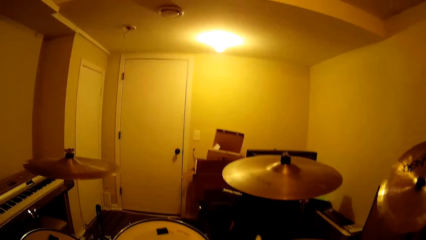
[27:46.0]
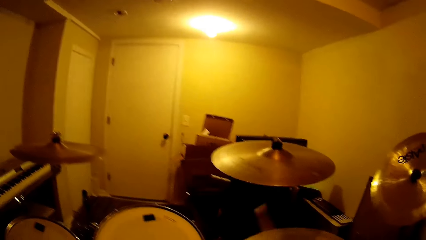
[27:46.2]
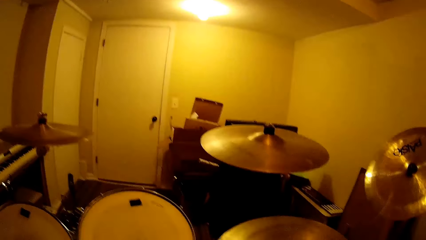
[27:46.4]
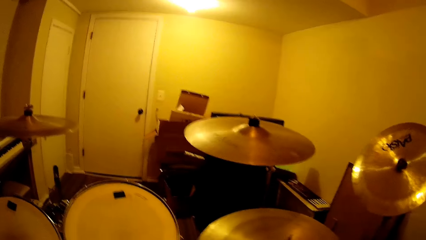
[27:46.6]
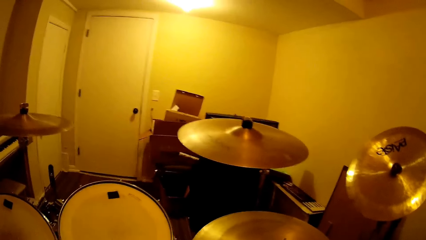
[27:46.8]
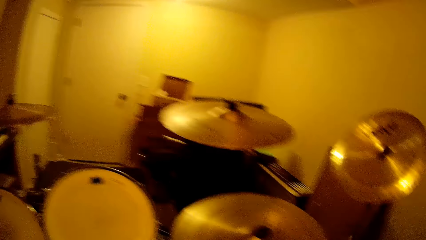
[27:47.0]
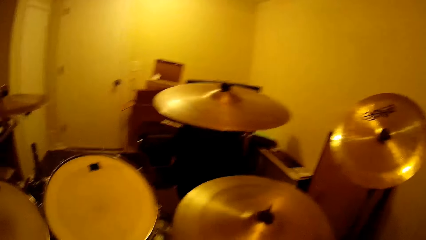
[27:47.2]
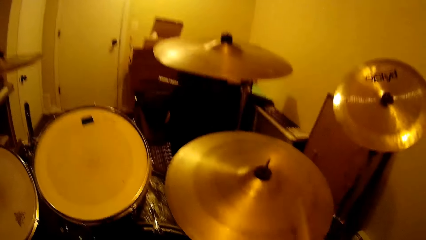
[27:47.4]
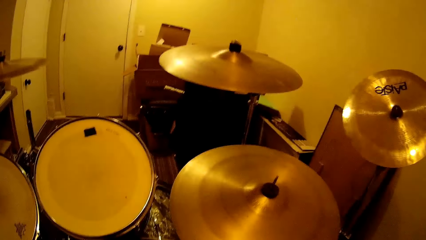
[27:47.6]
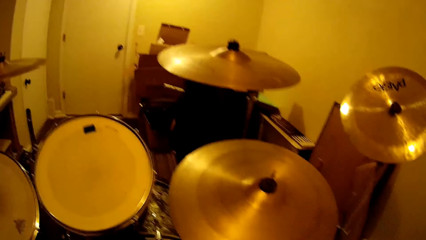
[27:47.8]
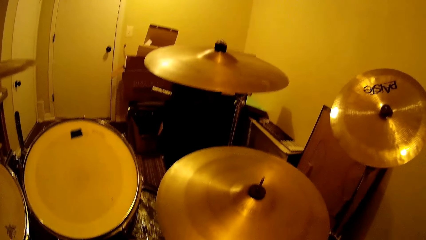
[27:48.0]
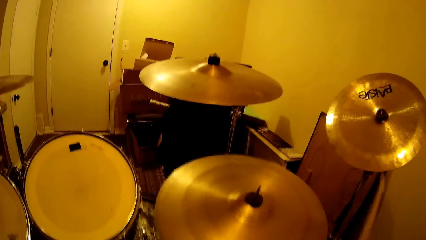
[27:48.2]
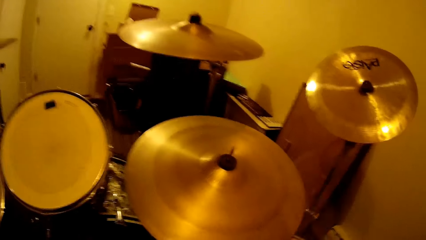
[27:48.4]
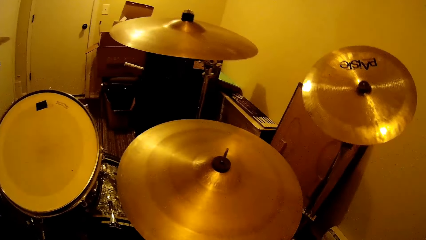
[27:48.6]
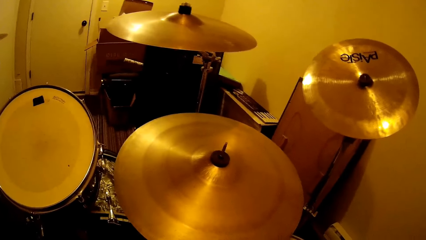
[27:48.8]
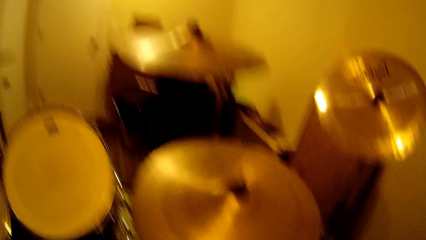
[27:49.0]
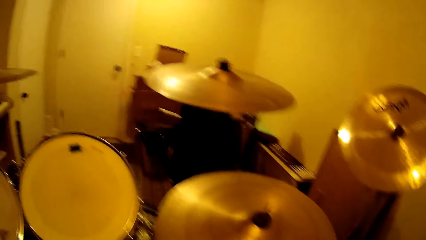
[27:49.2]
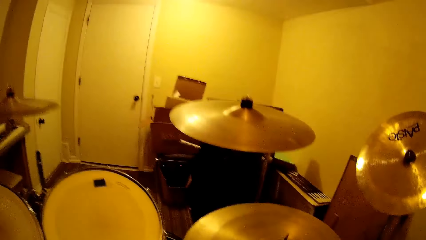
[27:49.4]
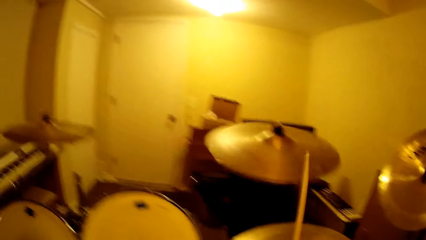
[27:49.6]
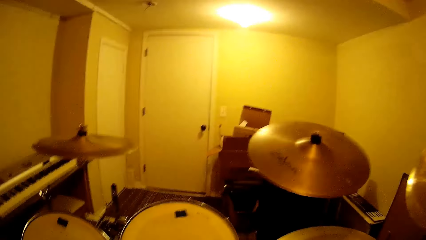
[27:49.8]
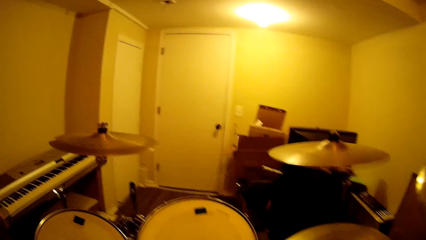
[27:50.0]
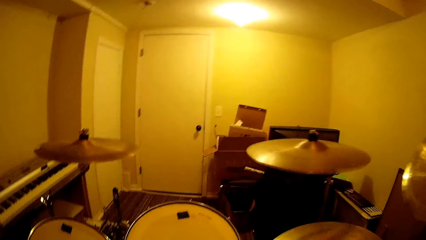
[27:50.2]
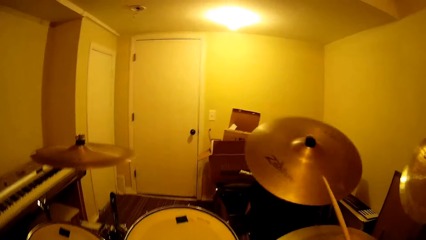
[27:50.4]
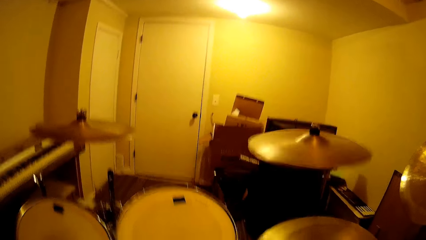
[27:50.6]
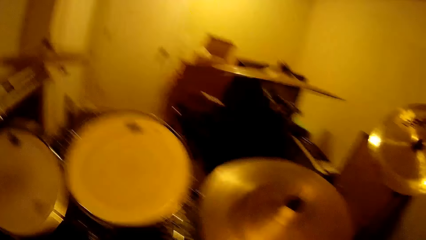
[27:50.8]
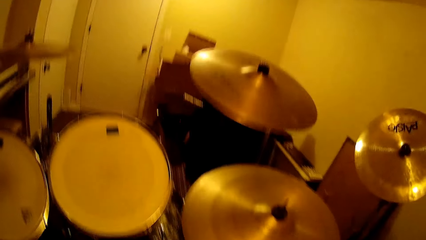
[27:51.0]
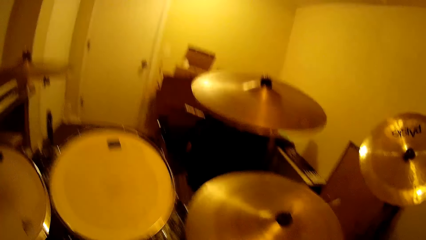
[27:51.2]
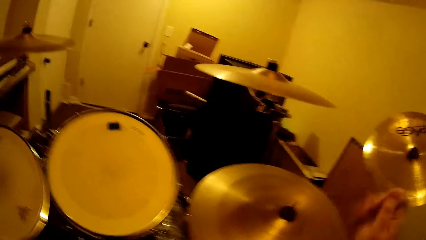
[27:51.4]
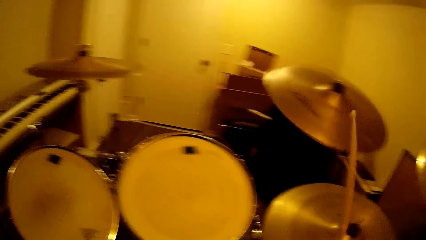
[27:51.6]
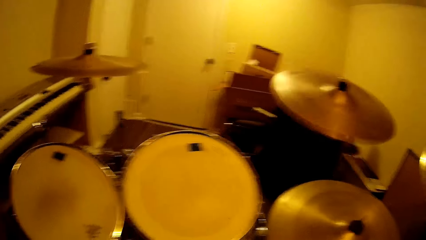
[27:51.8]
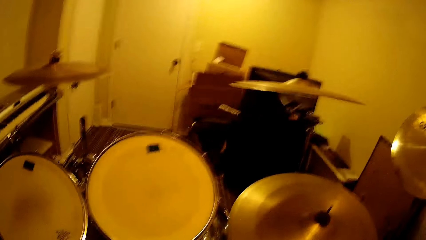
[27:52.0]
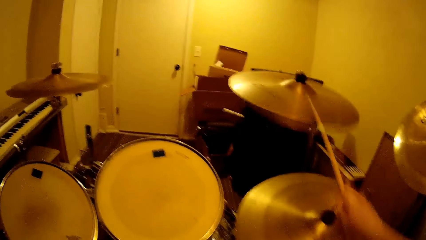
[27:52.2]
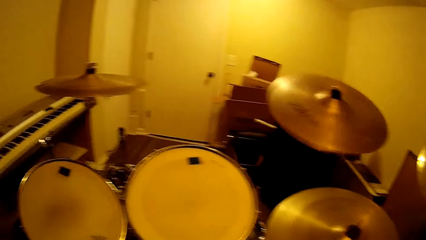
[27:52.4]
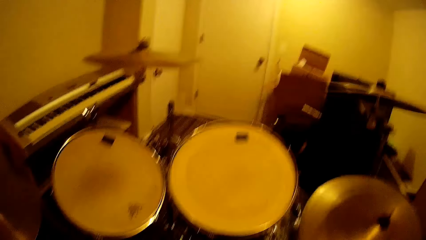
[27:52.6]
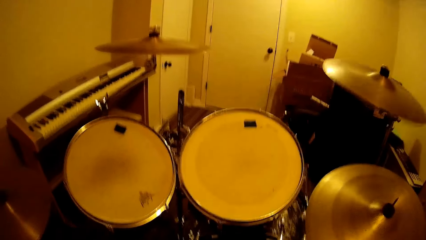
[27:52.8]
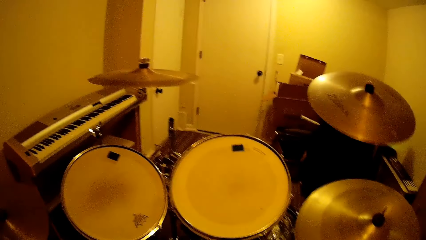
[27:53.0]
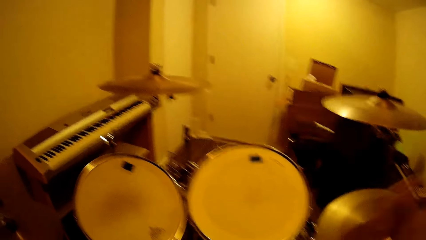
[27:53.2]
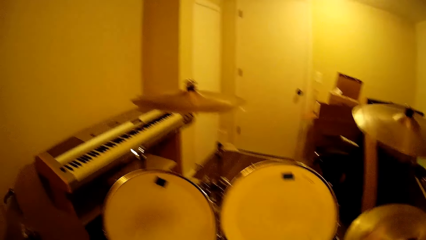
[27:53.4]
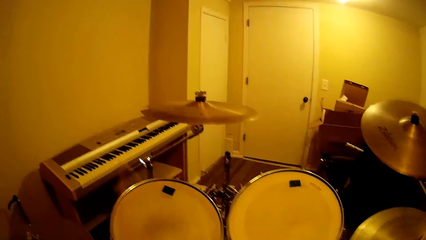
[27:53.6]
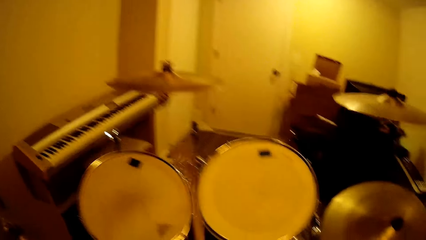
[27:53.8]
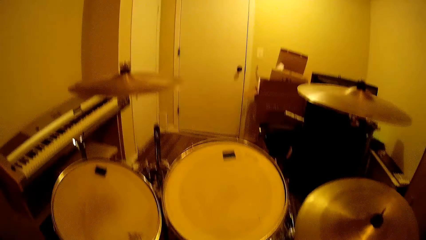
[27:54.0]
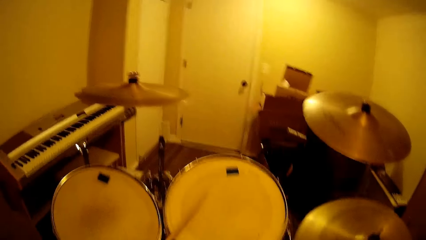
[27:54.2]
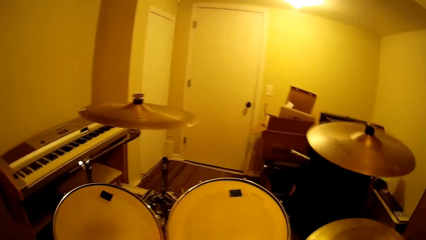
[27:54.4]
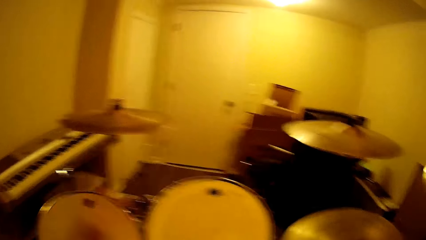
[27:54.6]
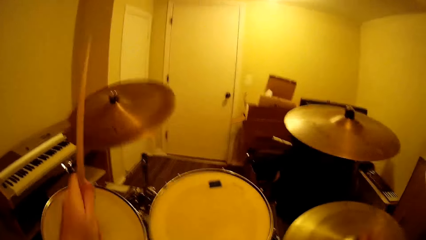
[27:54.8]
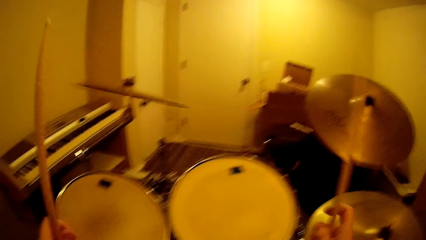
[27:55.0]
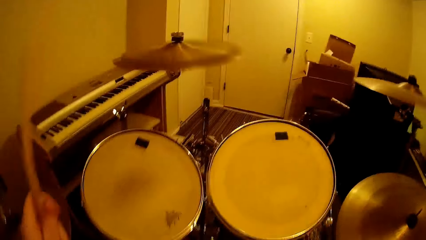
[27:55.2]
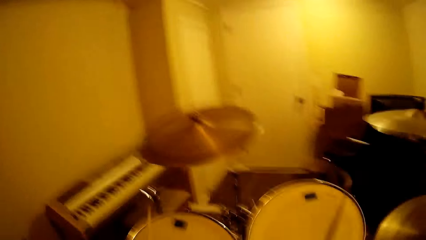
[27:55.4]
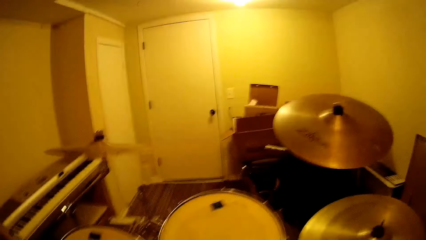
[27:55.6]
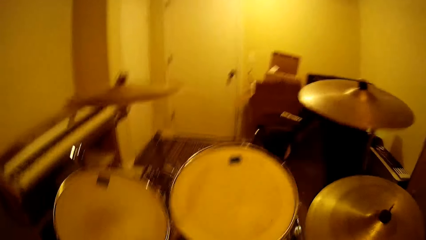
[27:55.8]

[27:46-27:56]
The camera wearer plays the drum set in the room. They continue using a stick to hit the drum set.

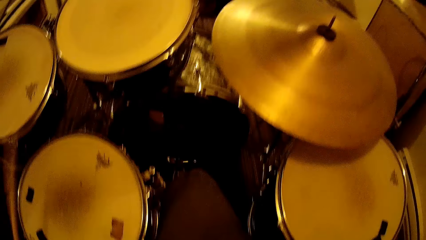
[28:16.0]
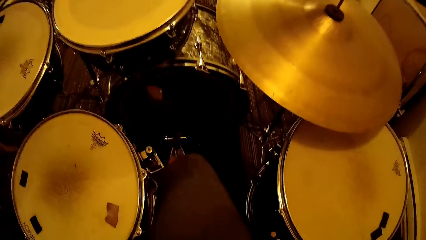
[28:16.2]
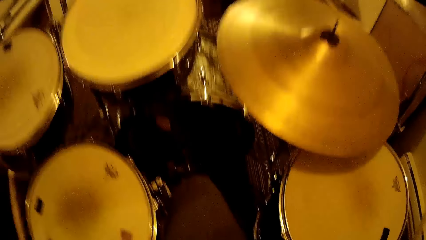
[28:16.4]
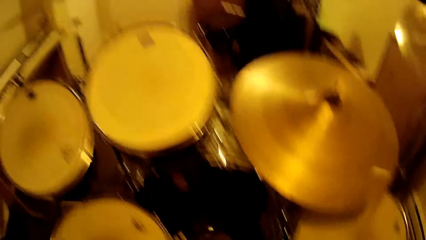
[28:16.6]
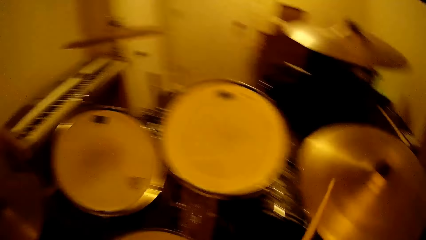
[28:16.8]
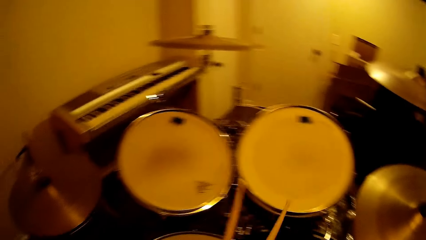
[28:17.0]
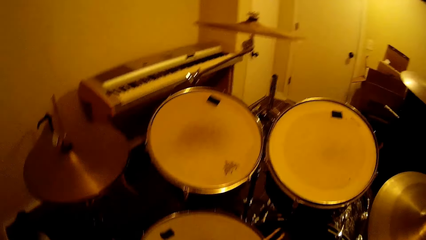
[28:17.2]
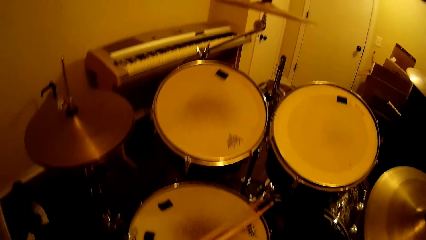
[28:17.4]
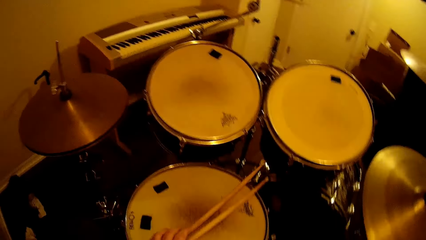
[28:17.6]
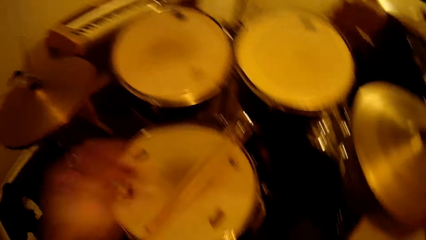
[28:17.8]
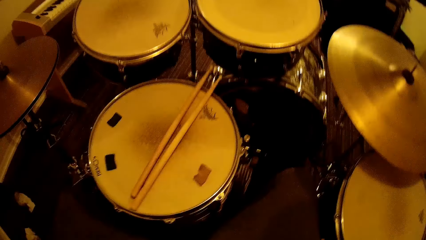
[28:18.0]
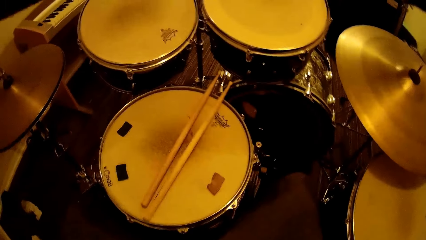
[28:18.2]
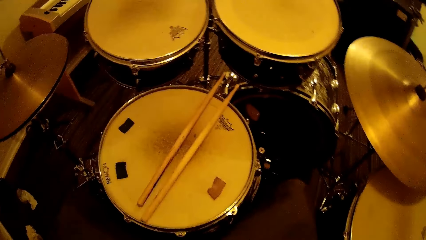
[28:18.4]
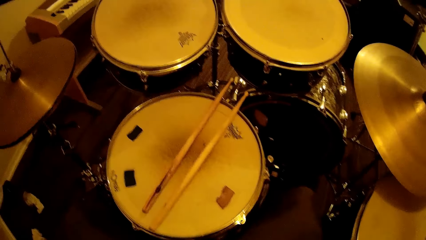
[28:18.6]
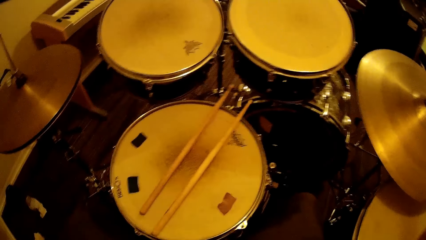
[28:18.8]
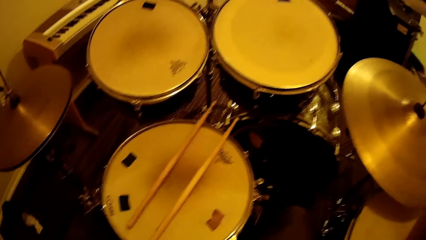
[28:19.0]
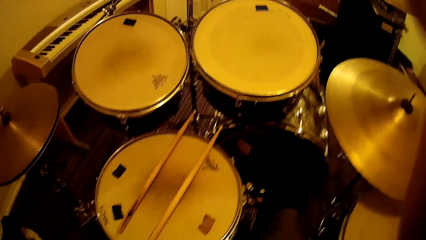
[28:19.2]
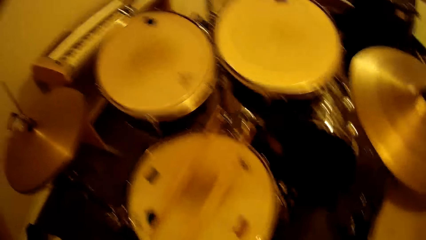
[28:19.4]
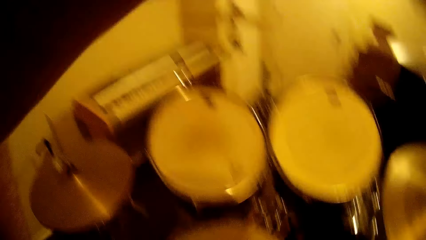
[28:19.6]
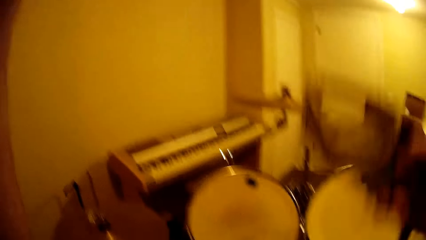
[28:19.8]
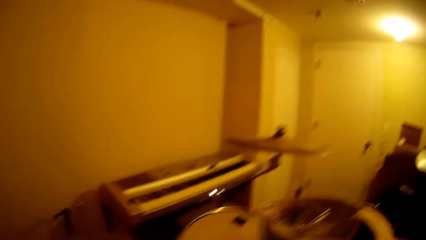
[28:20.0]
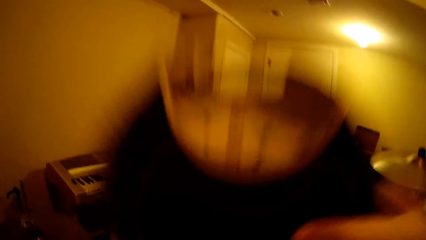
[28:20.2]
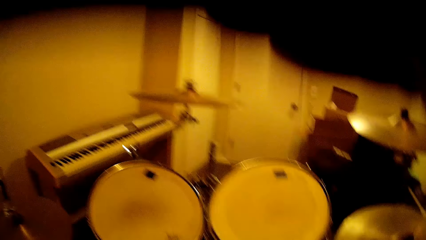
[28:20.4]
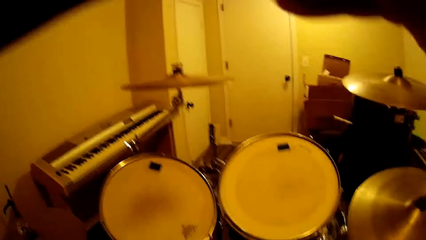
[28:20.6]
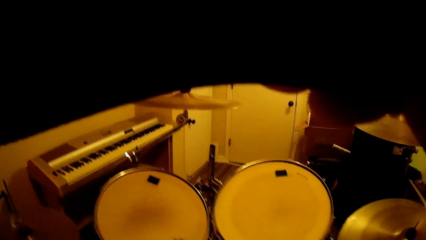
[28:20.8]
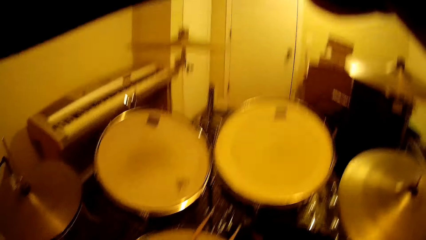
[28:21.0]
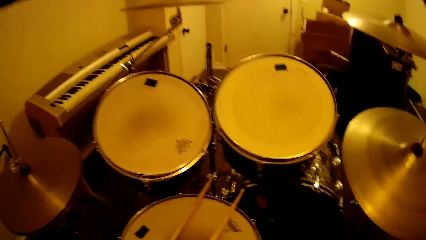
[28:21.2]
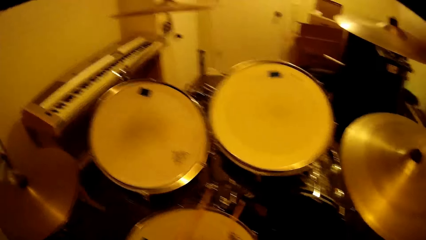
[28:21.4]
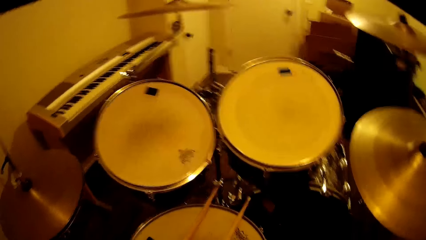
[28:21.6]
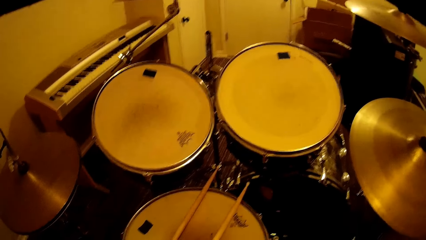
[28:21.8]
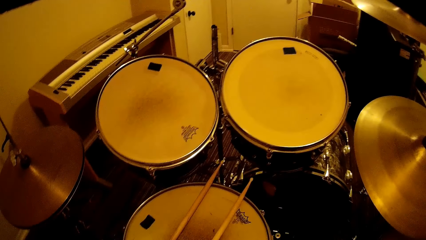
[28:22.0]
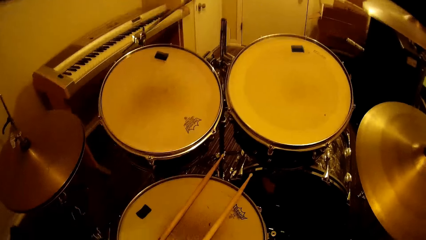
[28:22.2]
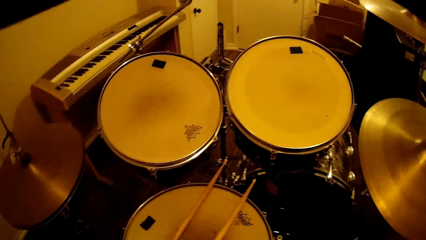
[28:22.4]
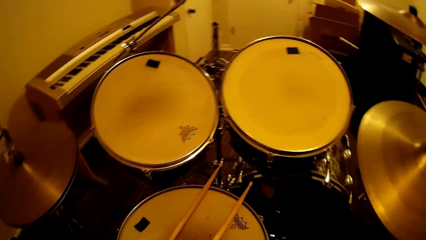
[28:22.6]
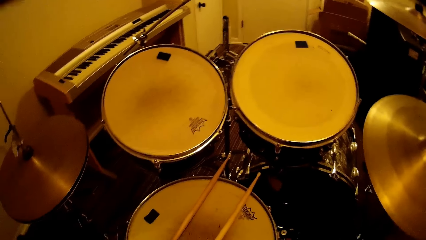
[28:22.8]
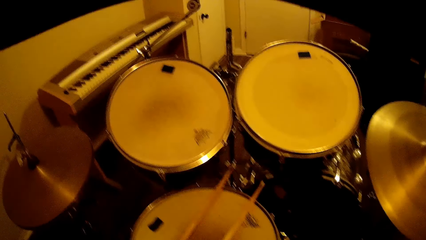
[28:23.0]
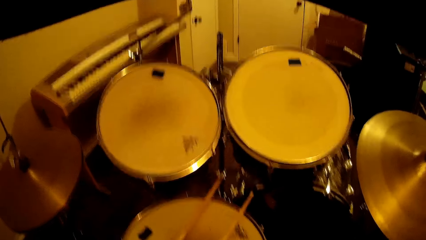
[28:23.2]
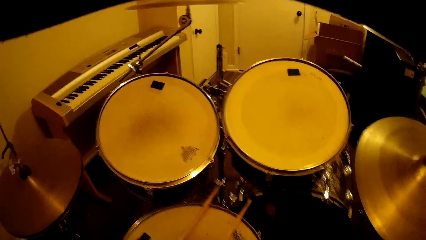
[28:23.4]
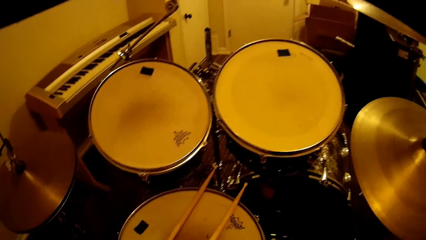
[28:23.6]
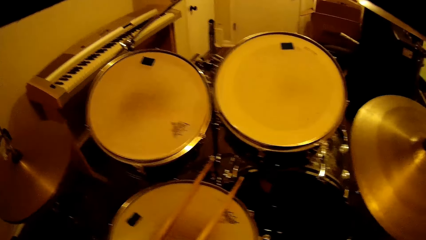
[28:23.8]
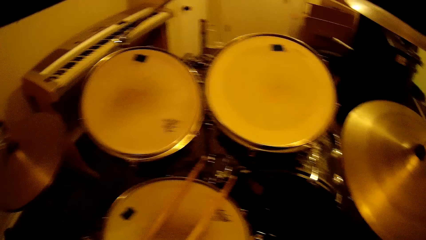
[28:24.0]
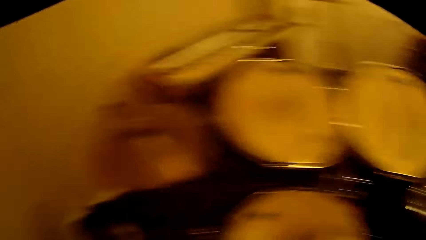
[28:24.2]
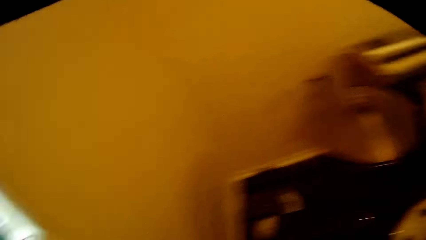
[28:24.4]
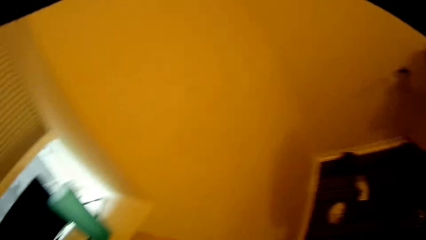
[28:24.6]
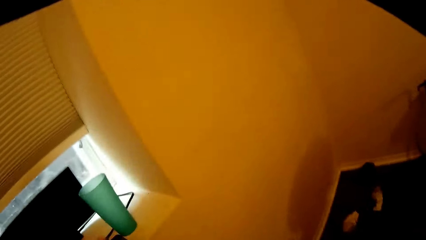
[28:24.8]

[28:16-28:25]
The camera wearer puts the drumstick on the snare drum. He raises his arms.
